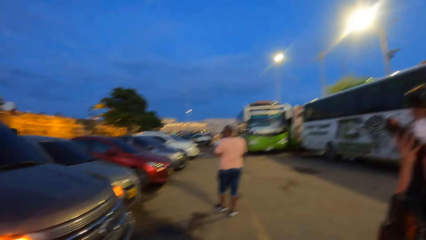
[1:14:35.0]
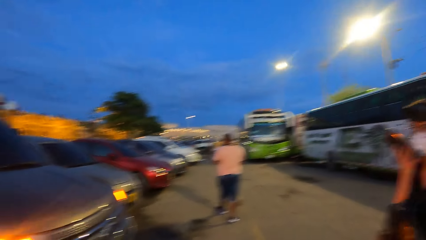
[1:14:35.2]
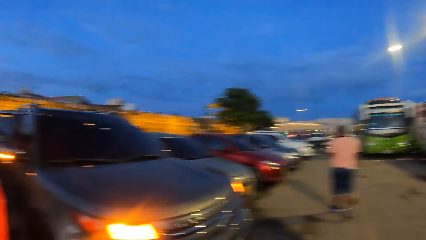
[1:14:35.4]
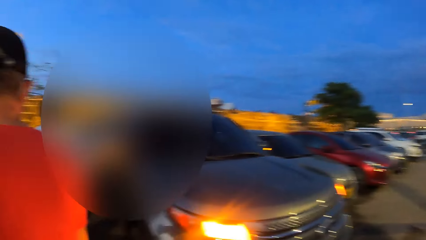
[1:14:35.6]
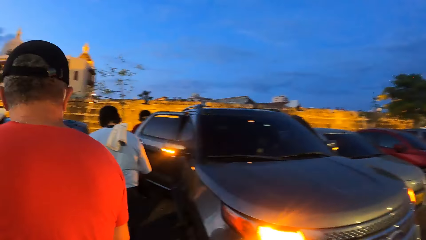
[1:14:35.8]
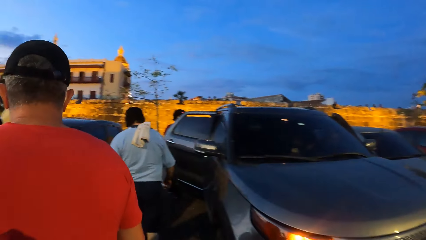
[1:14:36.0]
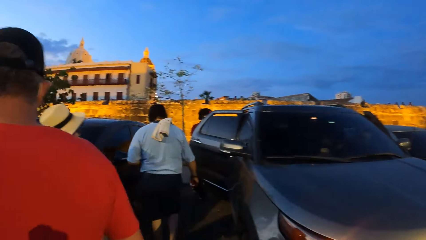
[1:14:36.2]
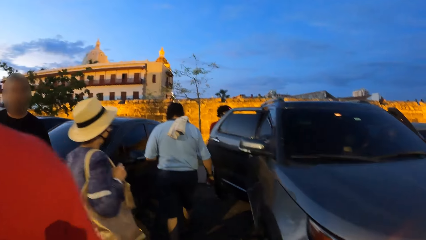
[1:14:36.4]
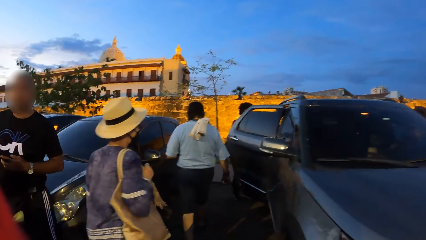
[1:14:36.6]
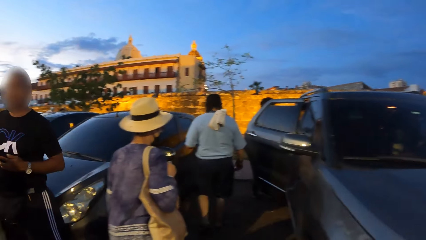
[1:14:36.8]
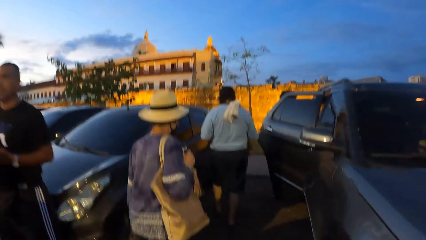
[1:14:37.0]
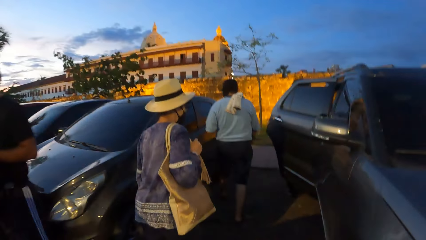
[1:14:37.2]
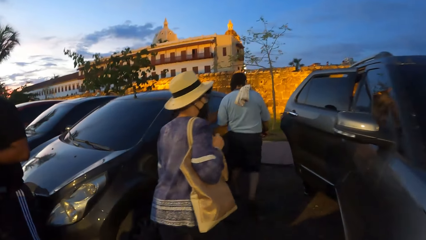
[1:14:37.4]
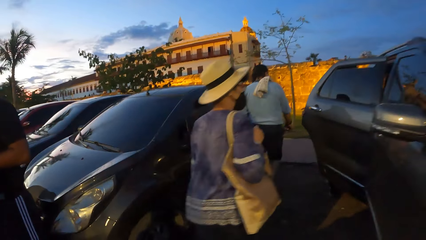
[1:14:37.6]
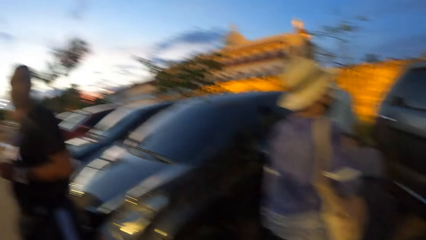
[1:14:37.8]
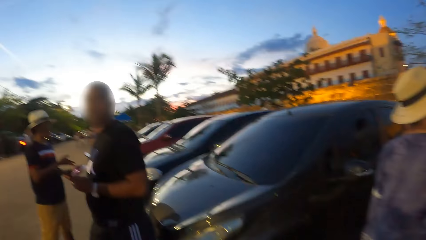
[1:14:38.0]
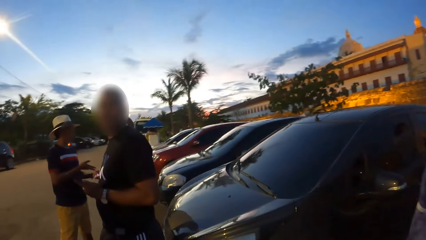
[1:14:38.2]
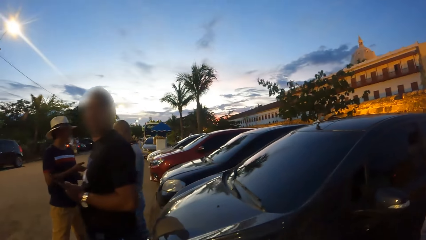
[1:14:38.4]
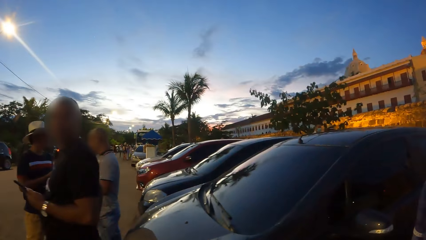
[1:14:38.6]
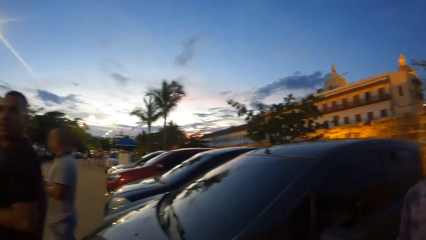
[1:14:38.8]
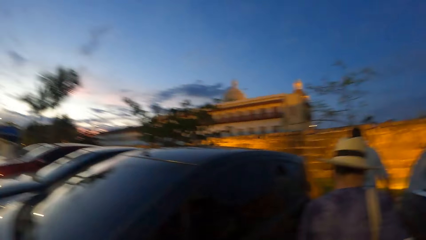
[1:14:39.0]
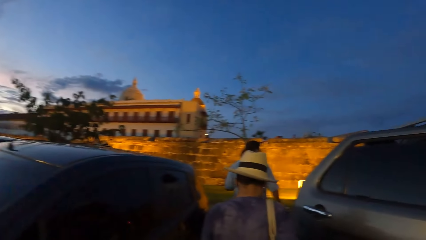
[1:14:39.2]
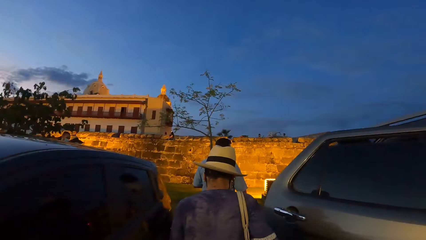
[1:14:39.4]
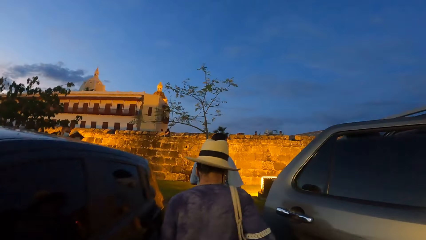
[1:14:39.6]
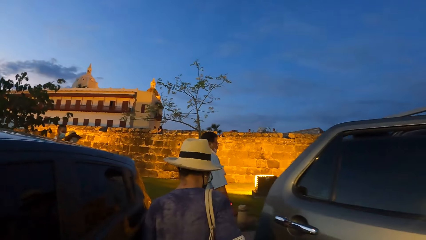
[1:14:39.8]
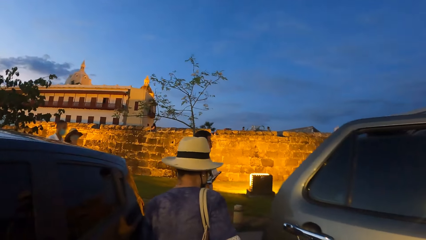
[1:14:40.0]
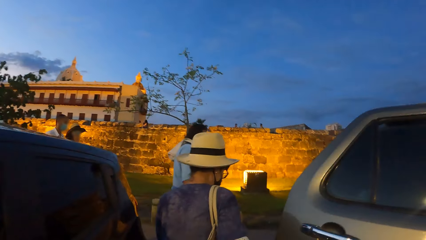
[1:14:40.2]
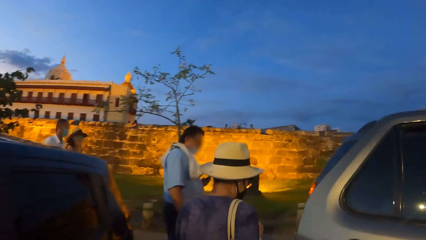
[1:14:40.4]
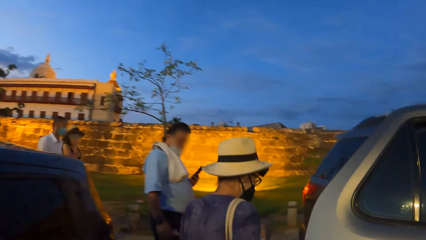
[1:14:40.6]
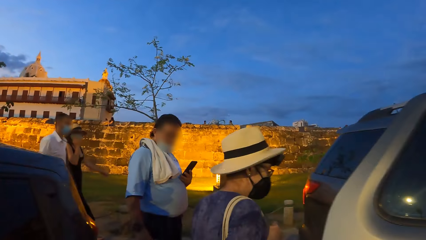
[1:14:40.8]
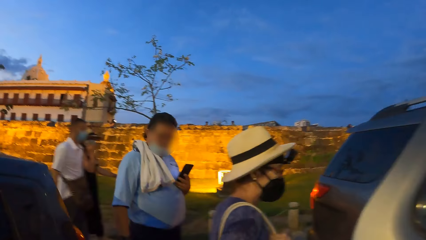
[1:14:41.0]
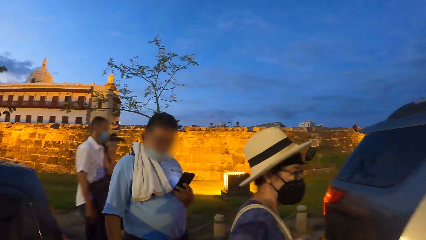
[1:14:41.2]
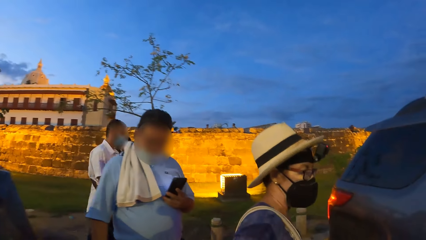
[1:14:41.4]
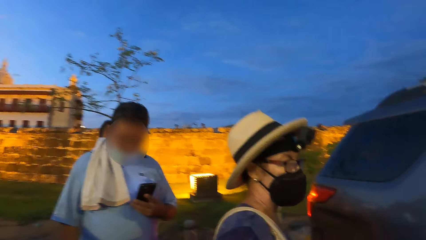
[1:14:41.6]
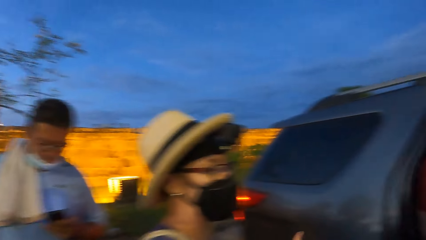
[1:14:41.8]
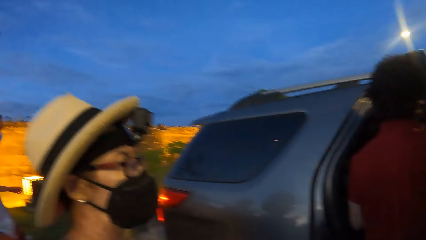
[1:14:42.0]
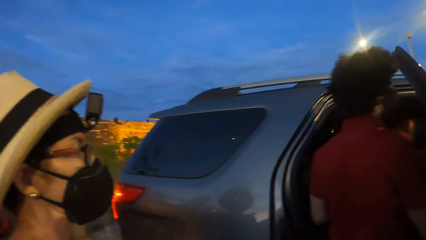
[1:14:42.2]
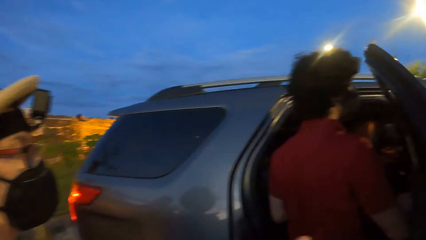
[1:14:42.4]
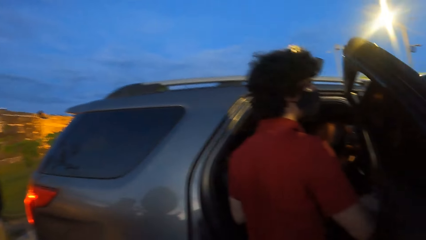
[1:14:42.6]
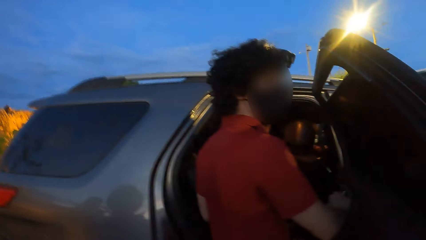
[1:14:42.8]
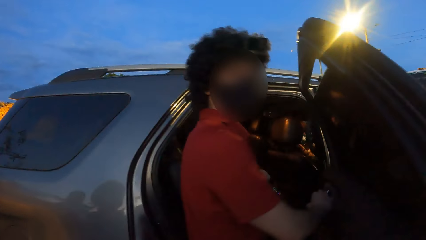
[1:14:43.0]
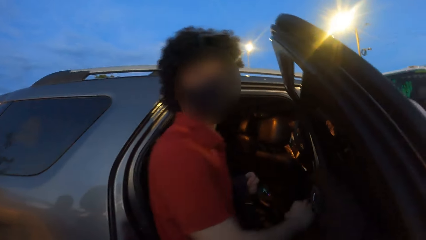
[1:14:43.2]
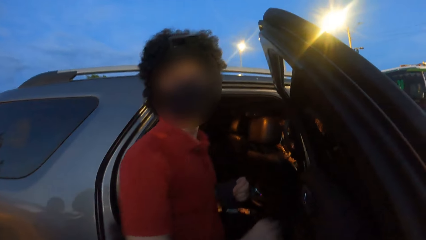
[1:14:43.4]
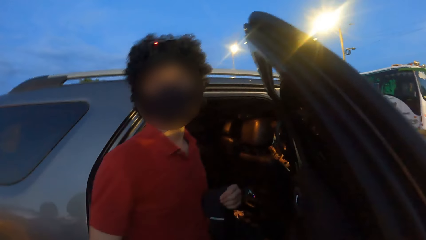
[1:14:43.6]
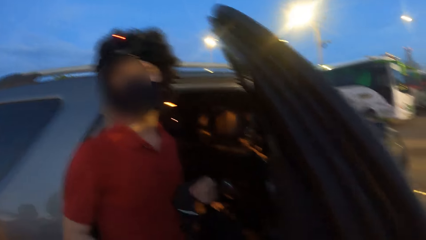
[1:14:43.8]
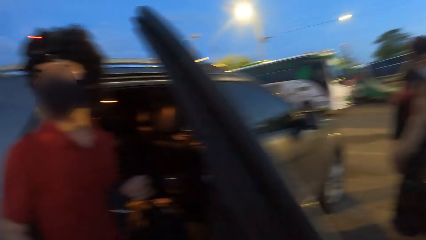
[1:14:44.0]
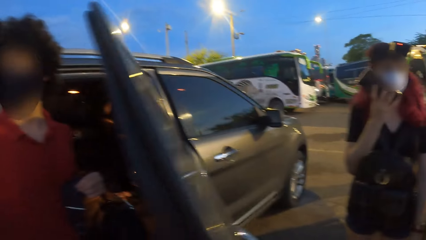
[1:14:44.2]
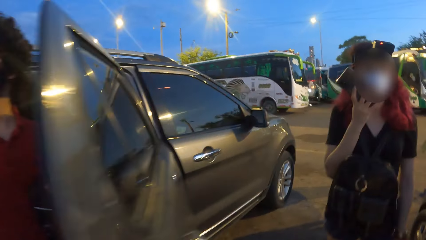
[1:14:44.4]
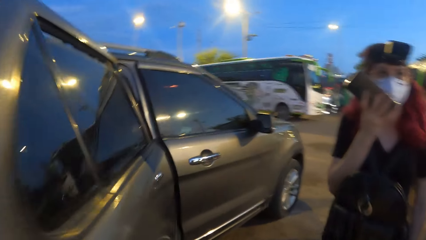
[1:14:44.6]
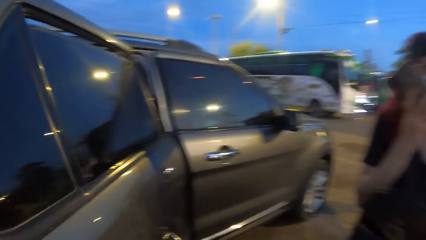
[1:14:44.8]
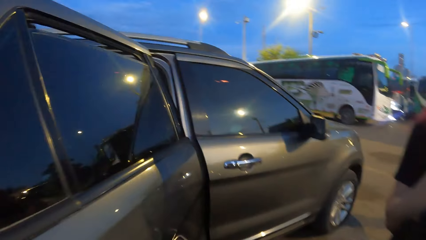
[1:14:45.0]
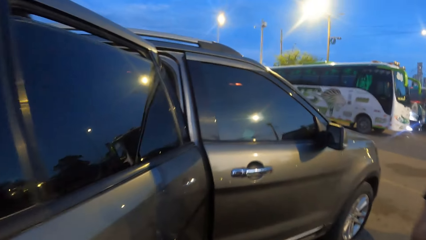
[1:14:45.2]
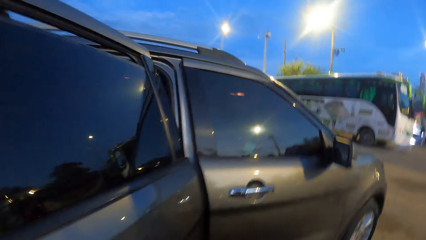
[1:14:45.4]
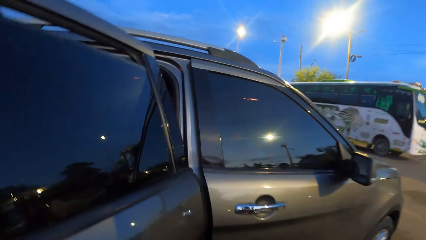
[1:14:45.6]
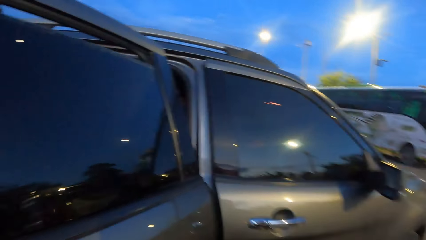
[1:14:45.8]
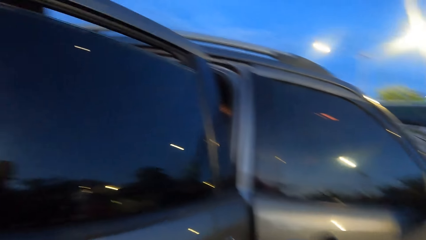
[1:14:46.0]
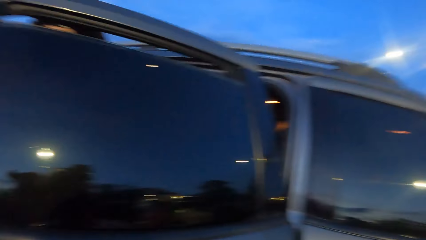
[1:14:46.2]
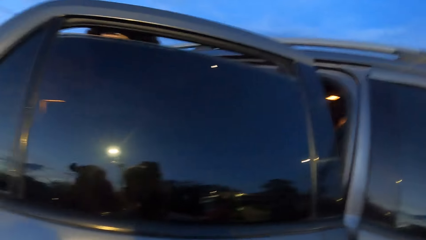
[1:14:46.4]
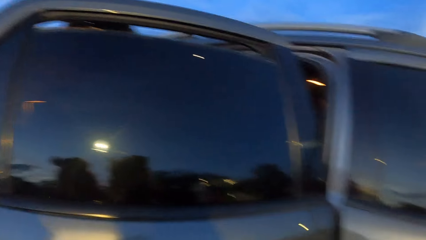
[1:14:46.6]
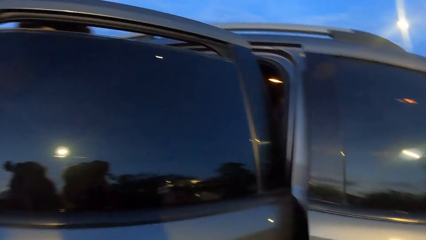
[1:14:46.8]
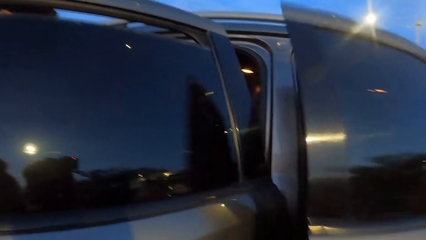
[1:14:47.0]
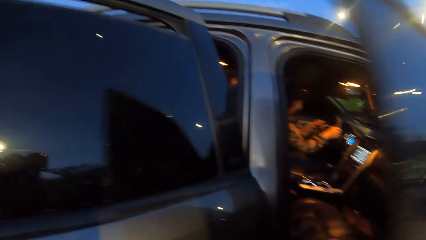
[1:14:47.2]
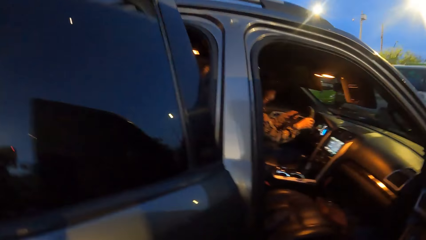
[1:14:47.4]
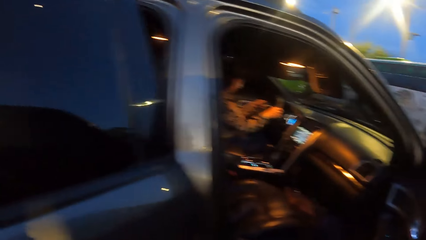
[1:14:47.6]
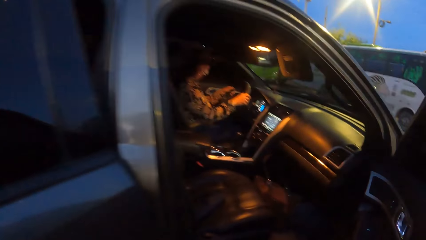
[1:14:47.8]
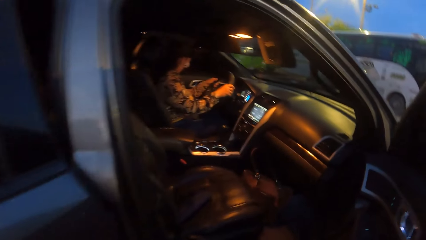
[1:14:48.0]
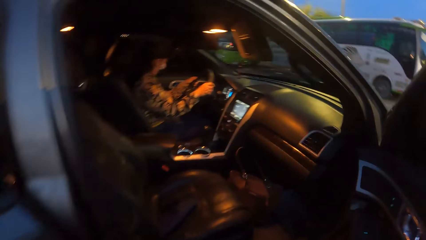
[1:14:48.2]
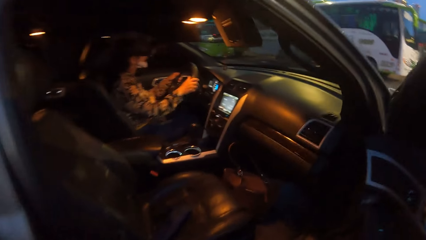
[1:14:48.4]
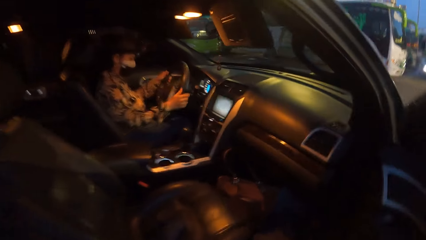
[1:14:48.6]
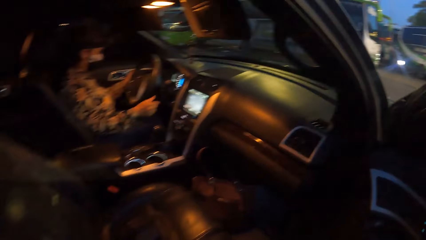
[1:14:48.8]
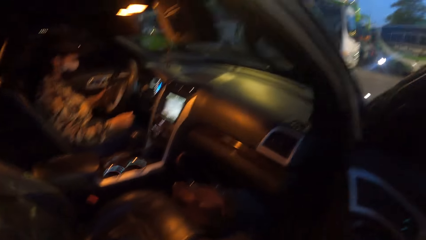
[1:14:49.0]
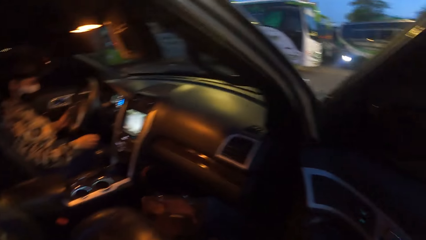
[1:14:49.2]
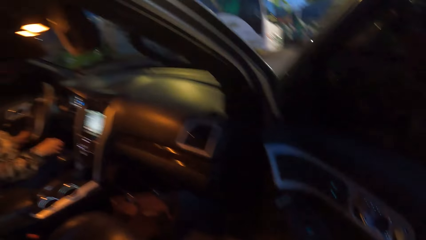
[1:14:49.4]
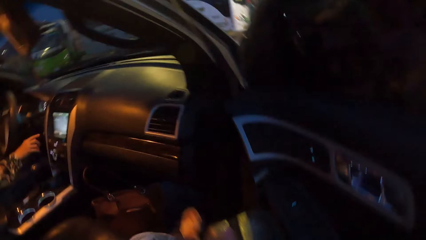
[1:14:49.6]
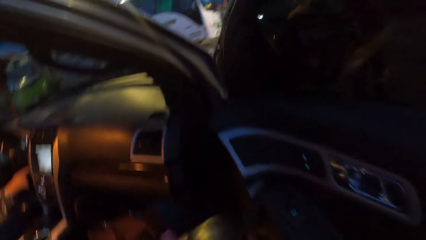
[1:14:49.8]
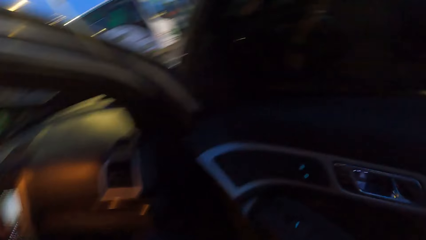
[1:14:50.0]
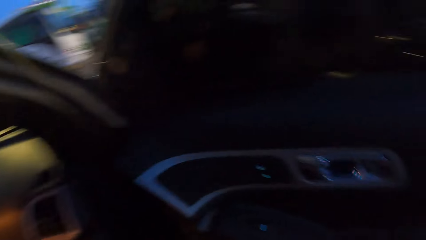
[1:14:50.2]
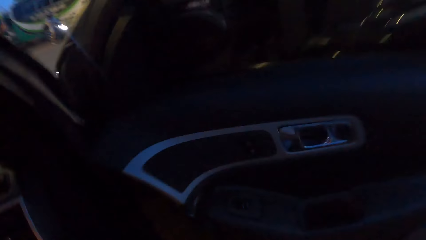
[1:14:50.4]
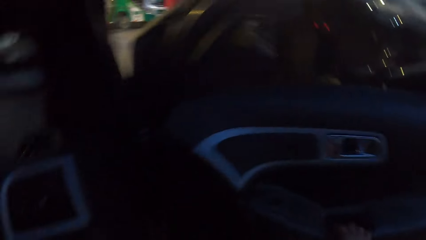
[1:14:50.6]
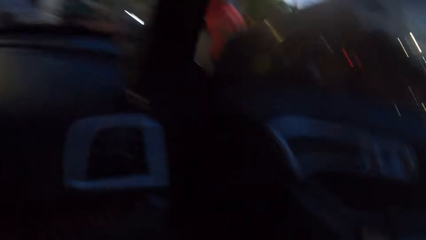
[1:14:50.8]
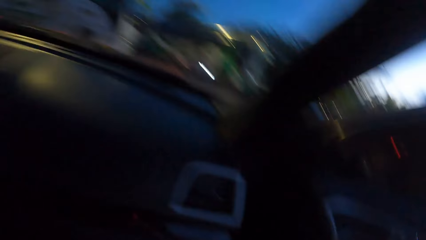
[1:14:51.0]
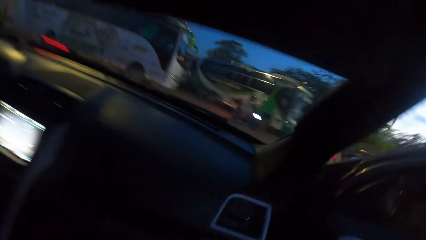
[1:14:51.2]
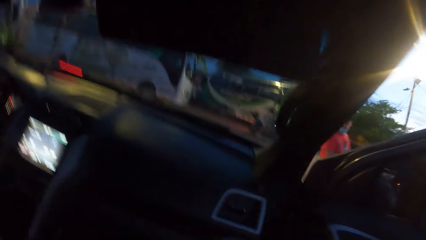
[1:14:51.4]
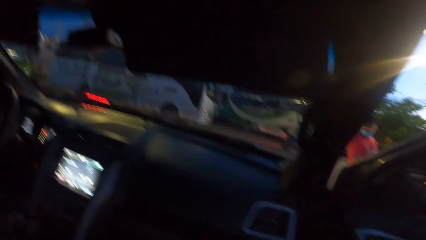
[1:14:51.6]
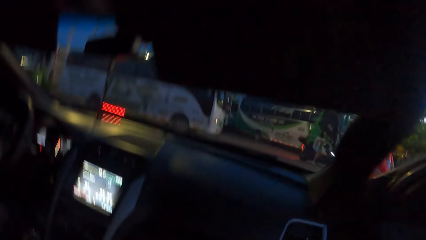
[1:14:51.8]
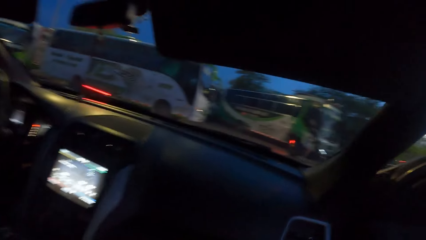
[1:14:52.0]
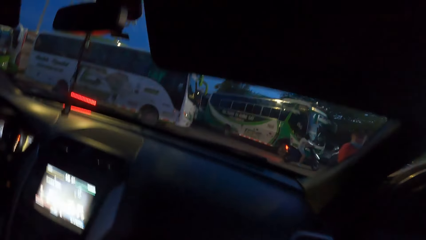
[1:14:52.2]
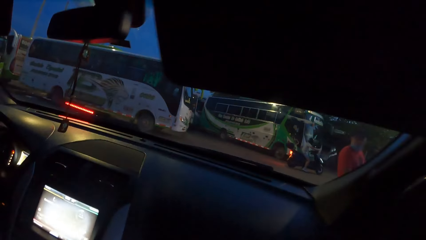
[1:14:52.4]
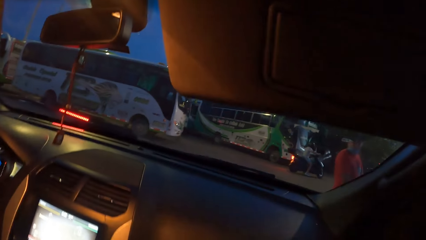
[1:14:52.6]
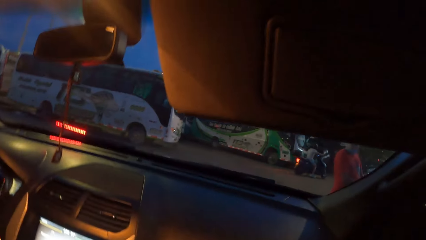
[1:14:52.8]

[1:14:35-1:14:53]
The camera wearer walks around. They open the car door and enter the car.
